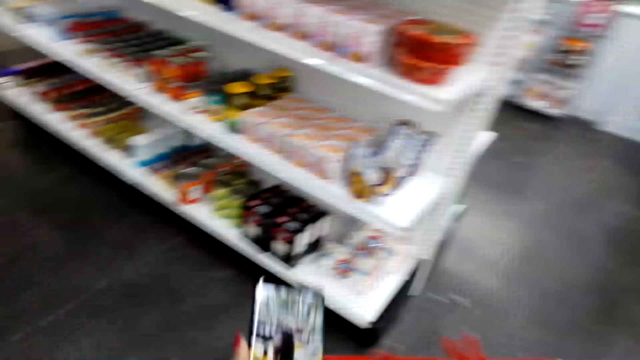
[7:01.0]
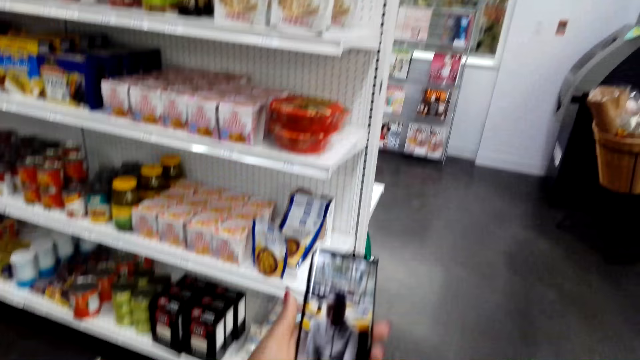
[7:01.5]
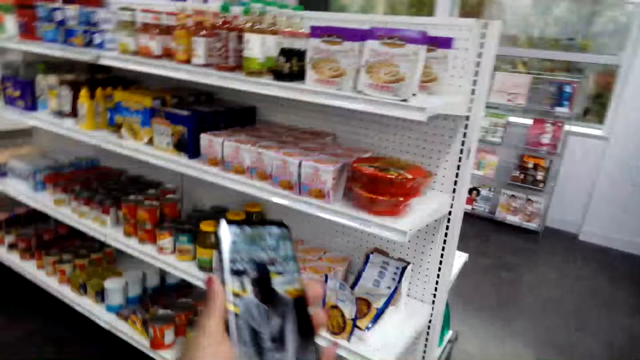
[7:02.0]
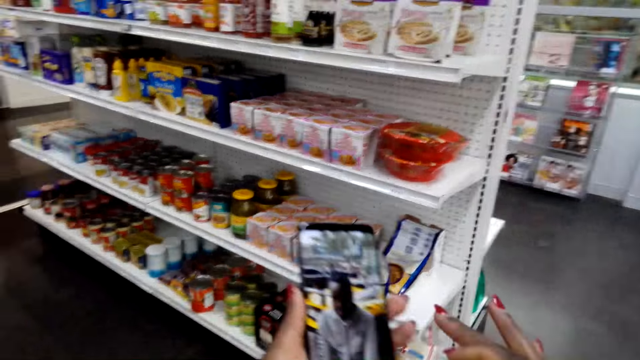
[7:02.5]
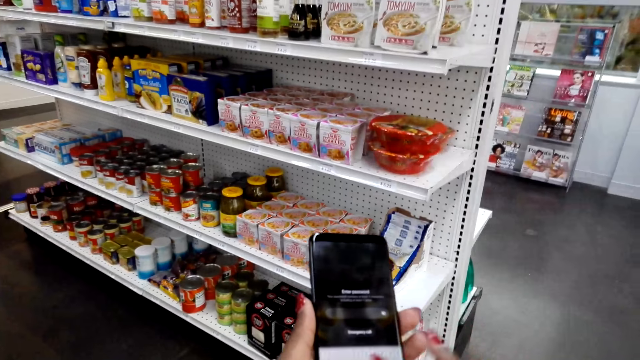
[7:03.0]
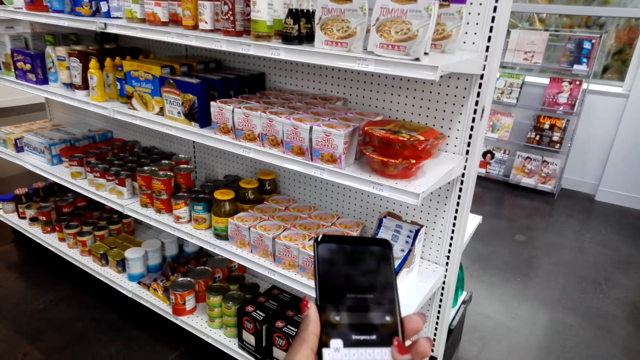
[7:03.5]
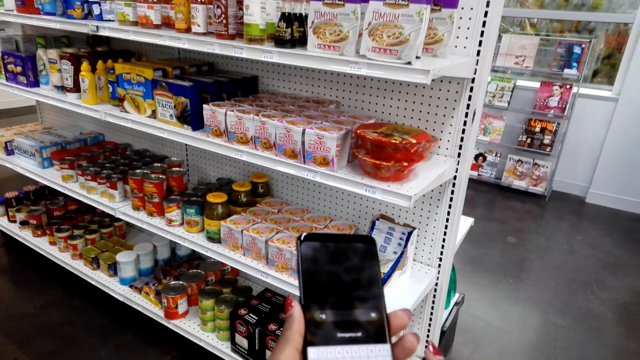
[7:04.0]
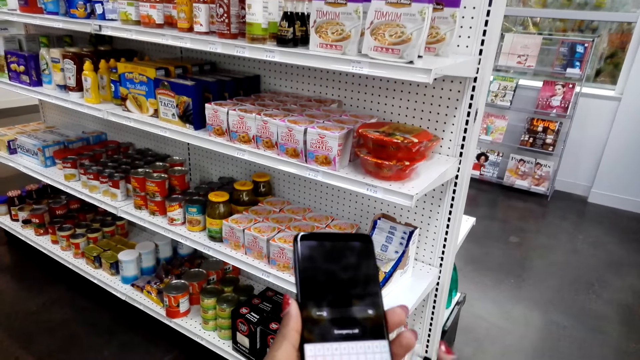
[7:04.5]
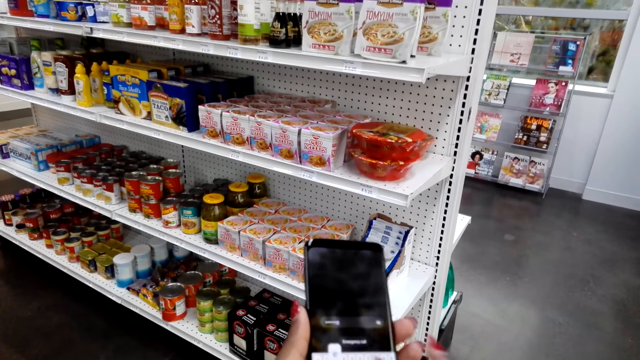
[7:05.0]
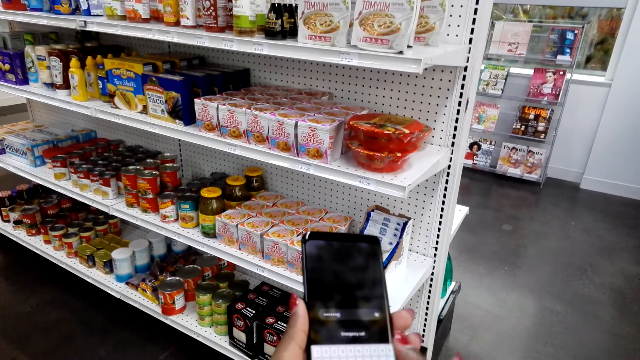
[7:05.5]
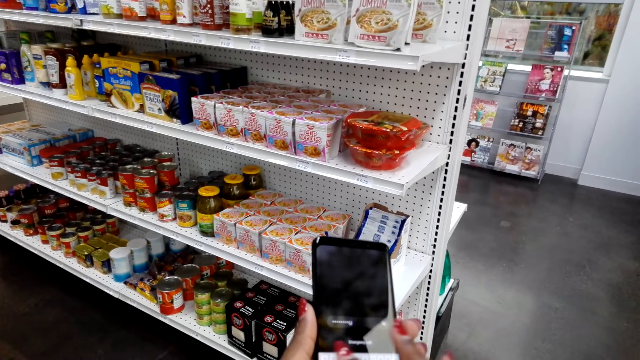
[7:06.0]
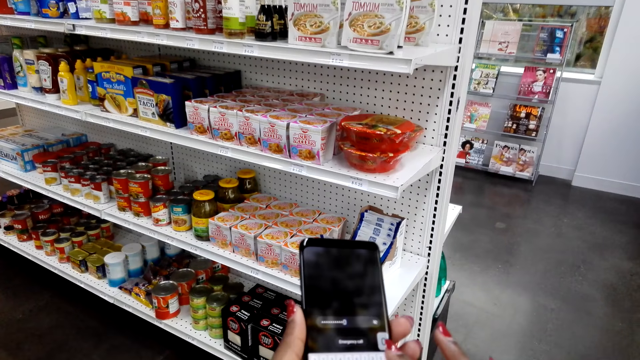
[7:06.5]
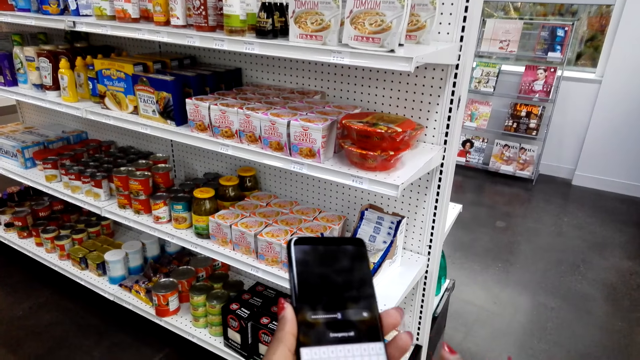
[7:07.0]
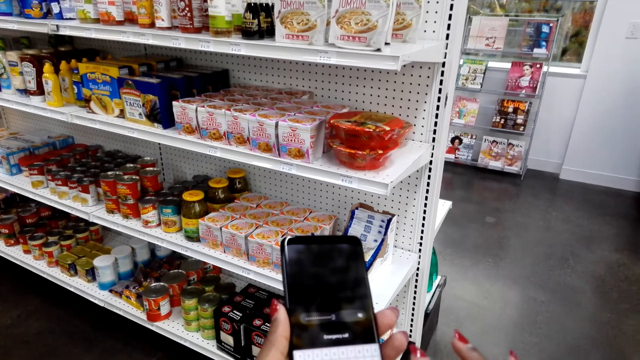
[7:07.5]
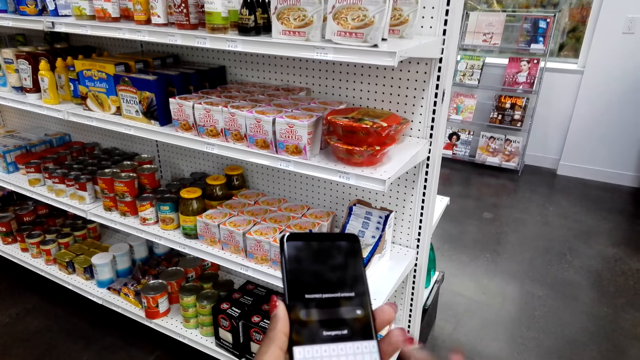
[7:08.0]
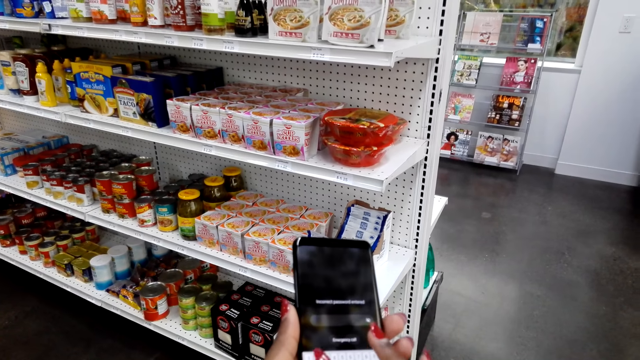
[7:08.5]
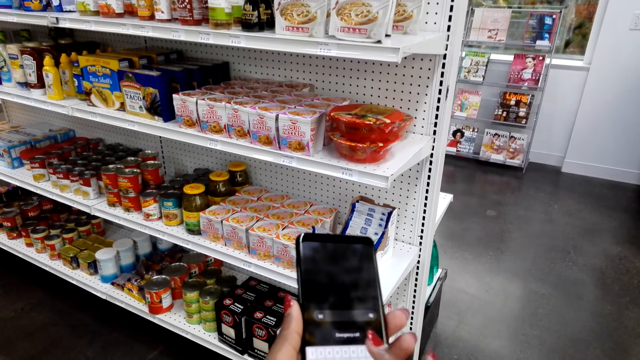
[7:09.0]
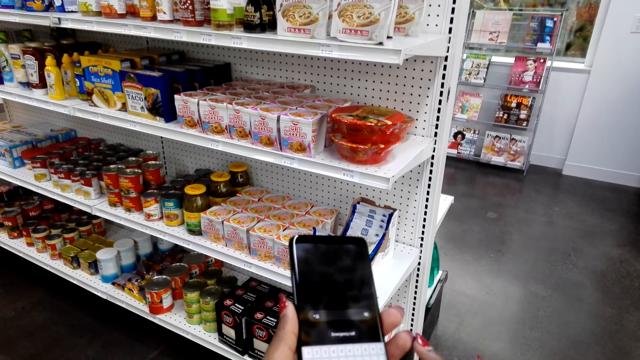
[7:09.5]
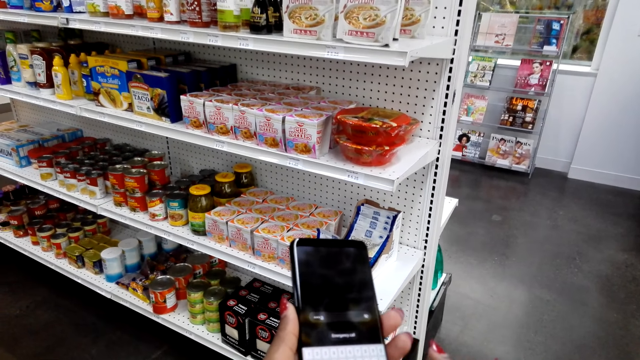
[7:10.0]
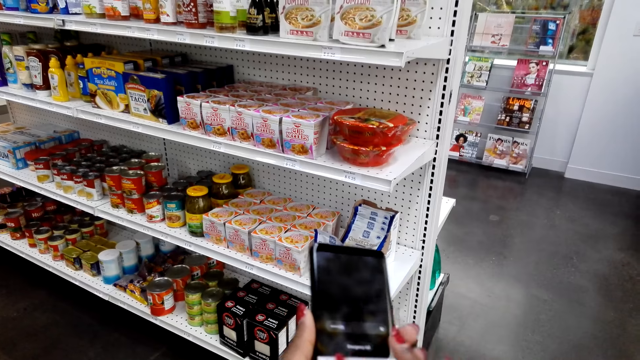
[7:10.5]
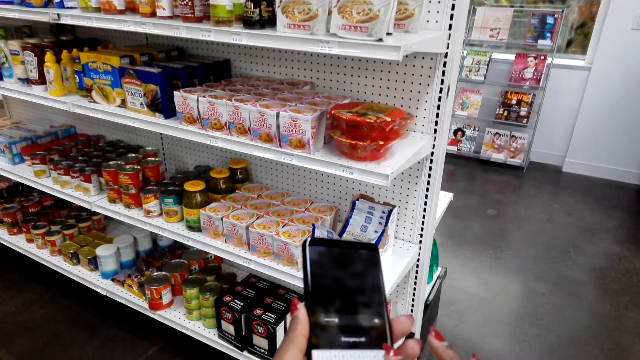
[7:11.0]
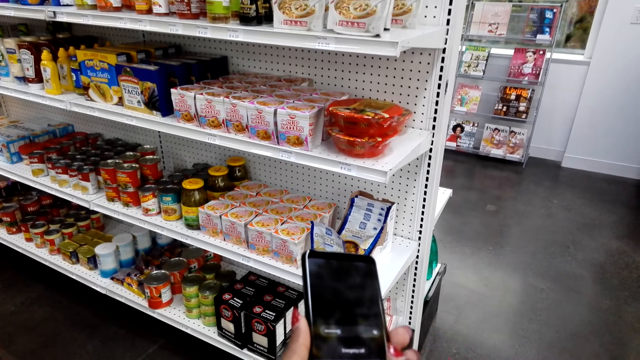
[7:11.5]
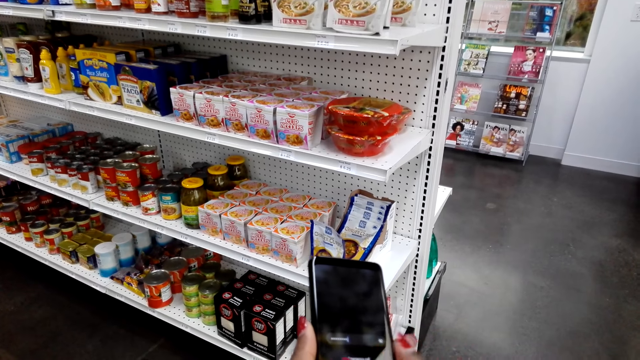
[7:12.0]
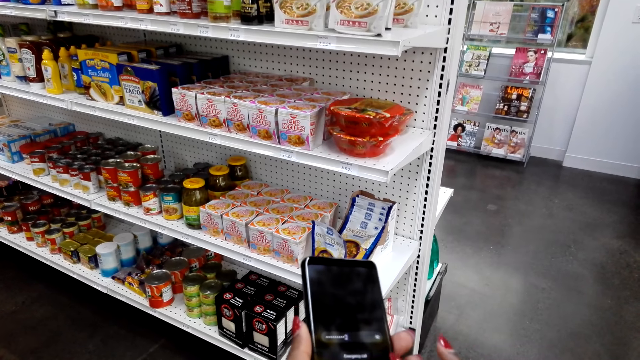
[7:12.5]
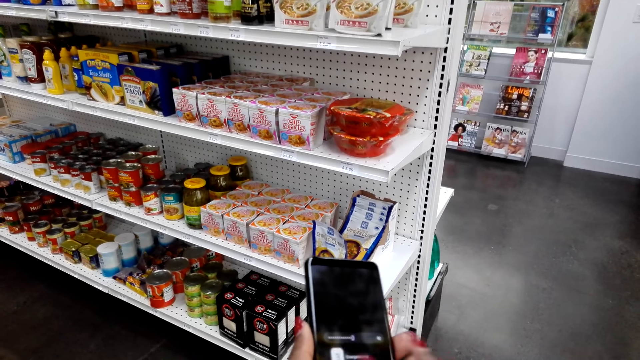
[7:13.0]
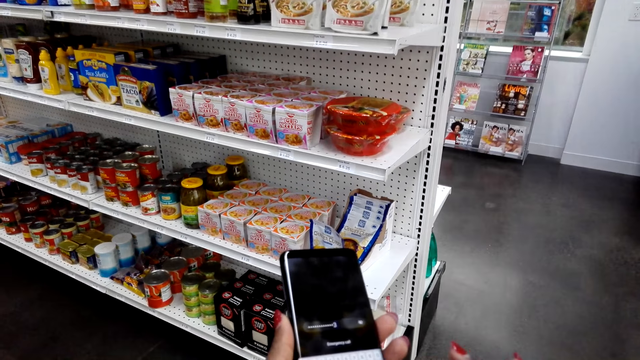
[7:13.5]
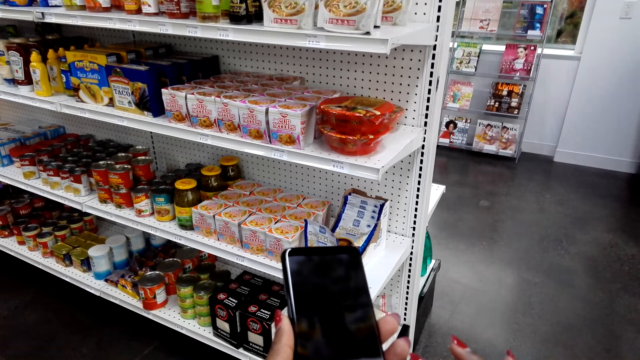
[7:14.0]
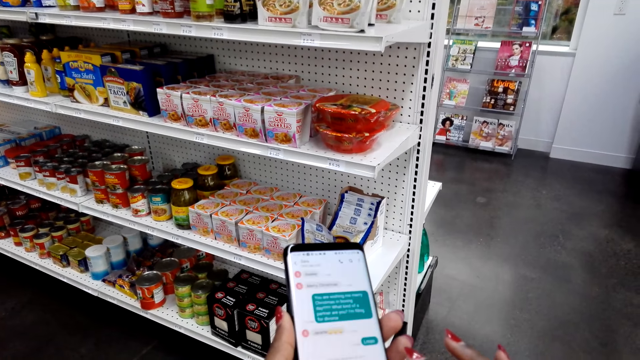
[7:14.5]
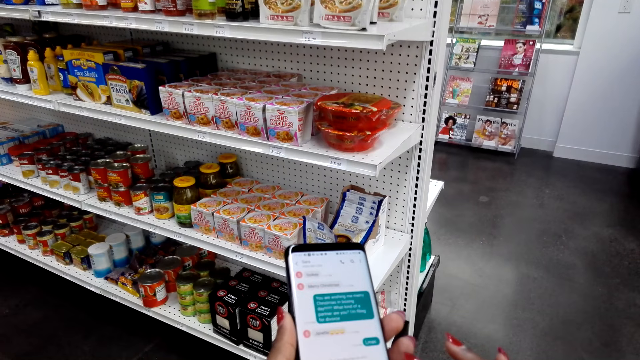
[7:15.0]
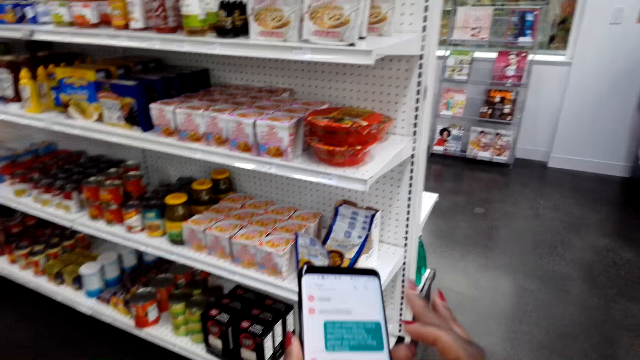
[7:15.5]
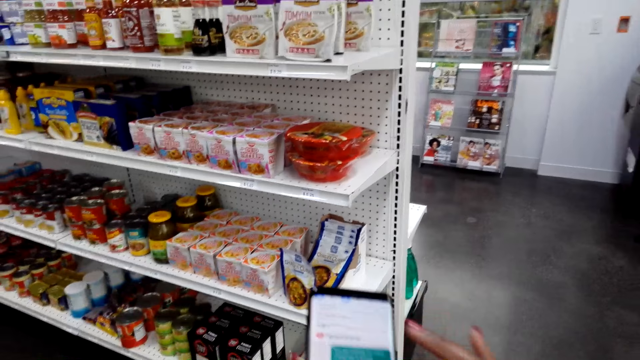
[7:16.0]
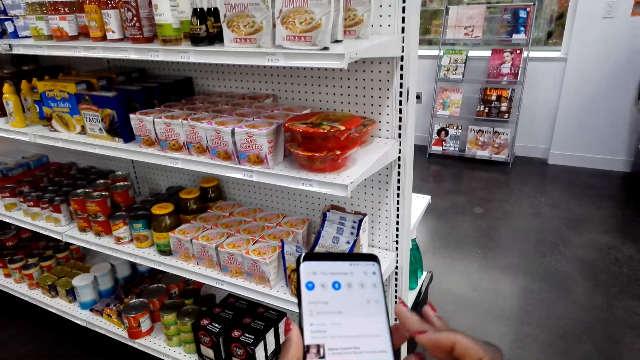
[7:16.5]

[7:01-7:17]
The camera wearer takes out the phone. They stop walking. They touch the phone. They type on the phone. They read.

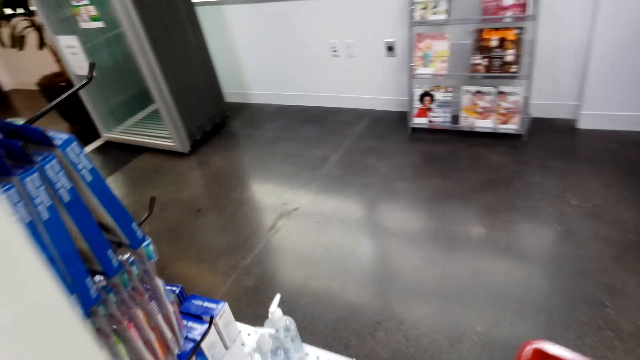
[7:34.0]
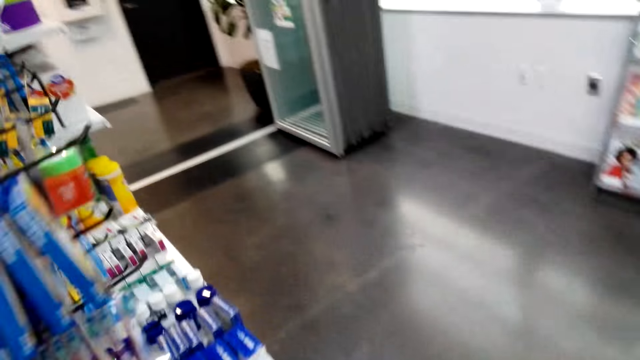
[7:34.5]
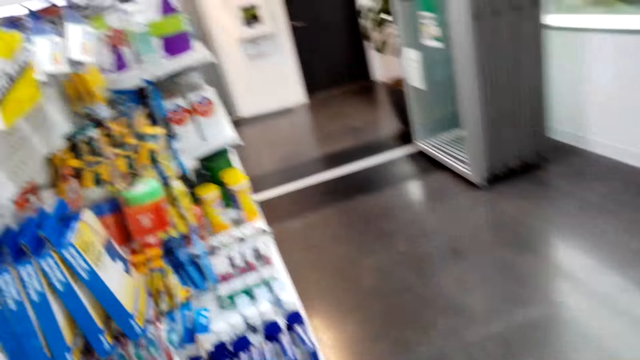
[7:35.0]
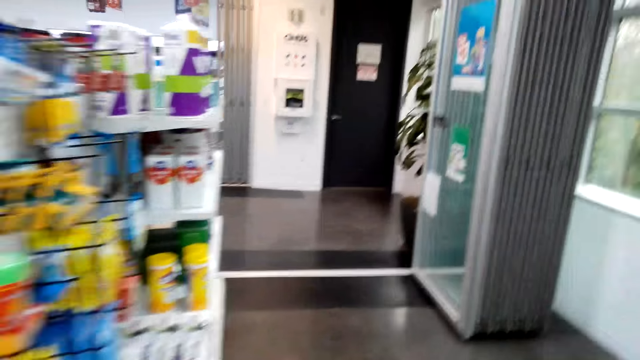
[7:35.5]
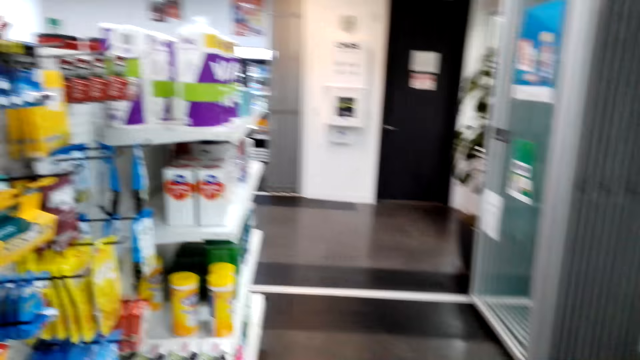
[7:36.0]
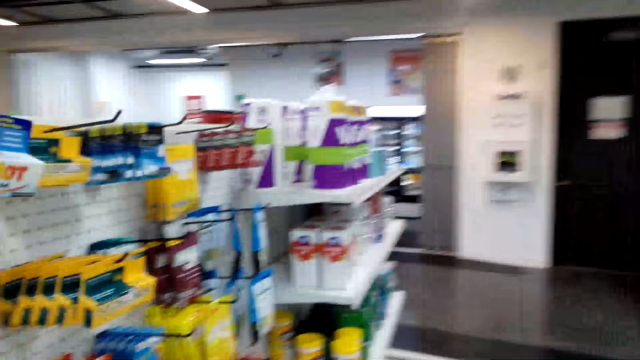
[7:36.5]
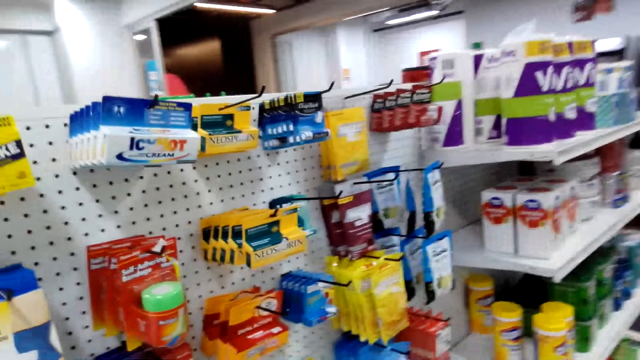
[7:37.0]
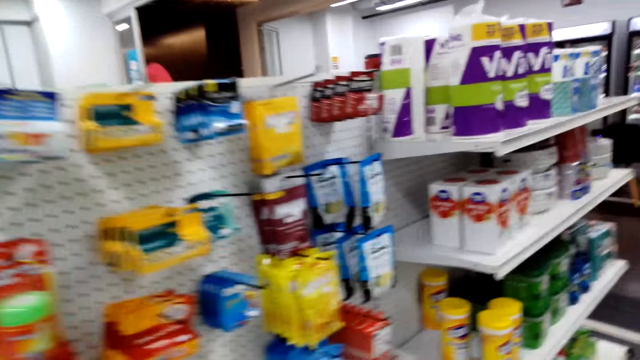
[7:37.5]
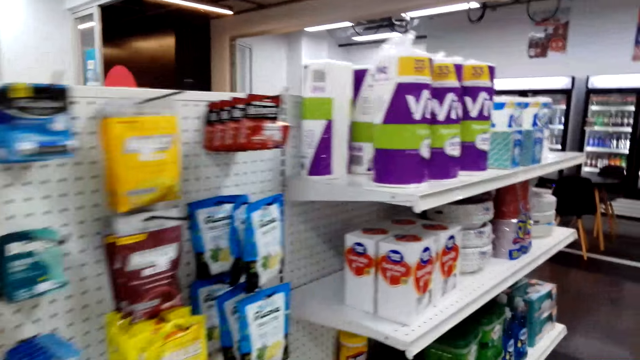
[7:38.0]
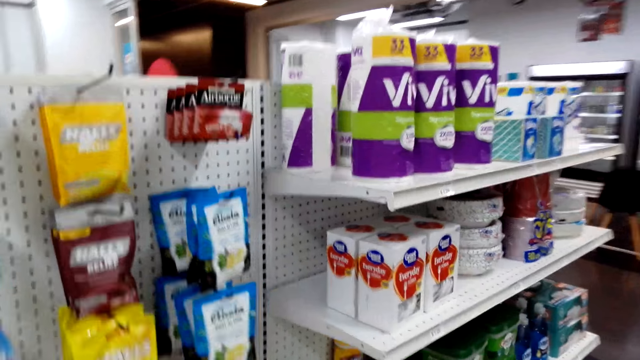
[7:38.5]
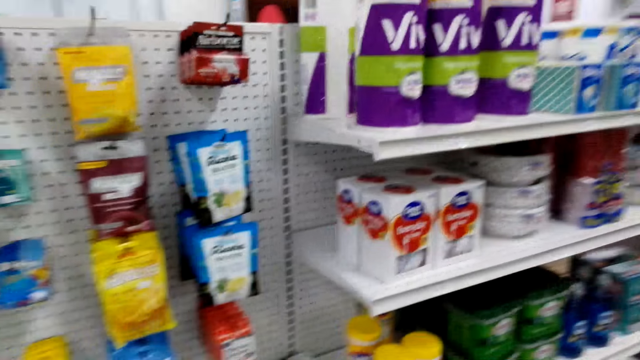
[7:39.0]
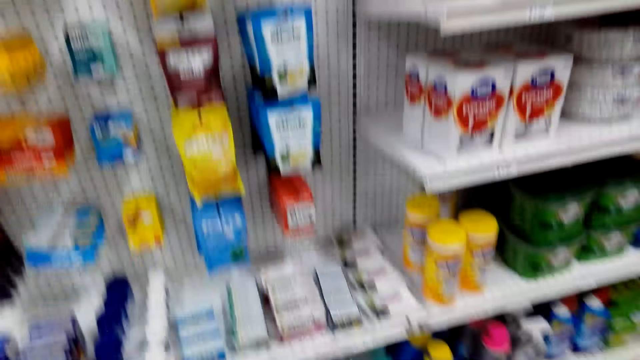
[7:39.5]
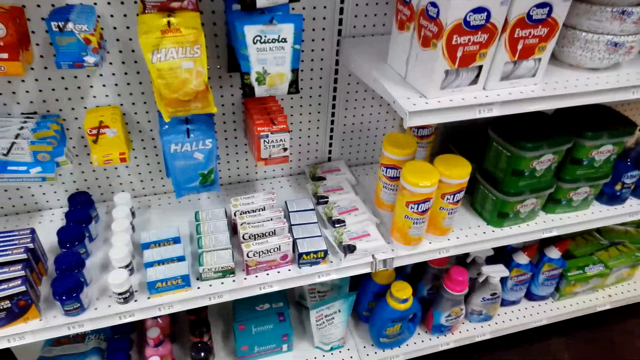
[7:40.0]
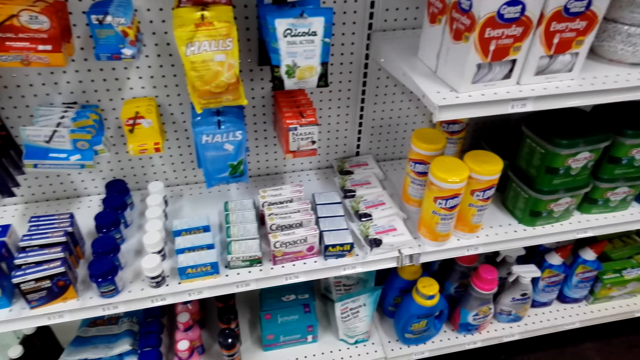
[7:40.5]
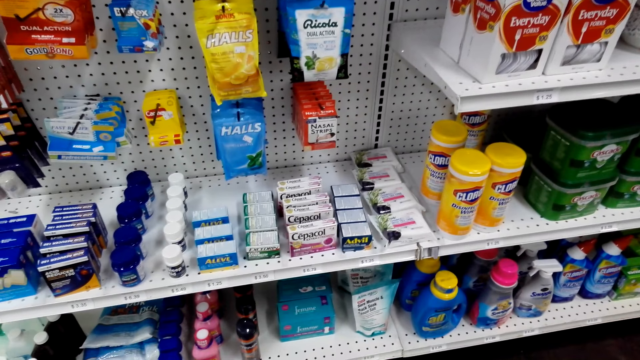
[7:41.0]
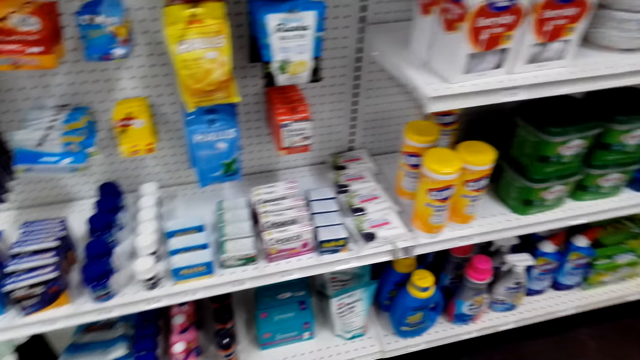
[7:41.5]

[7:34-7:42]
The camera wearer looks at the products. They walk around the shelf.
